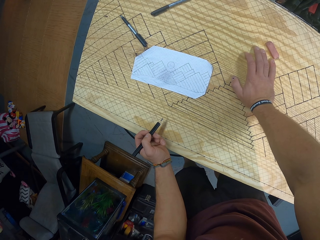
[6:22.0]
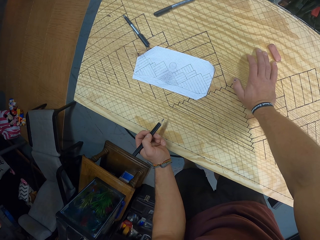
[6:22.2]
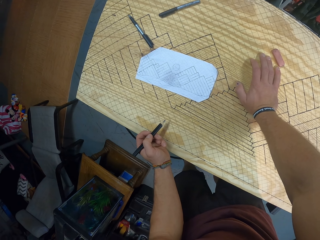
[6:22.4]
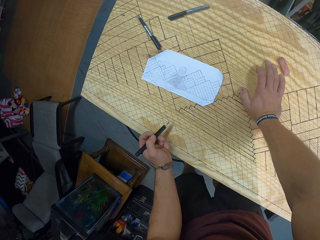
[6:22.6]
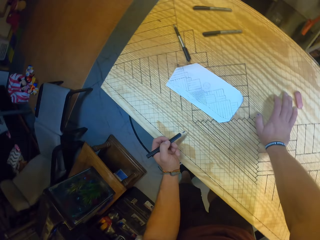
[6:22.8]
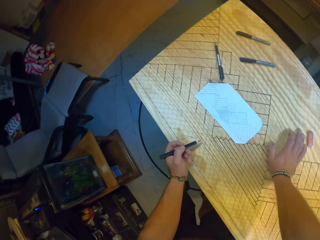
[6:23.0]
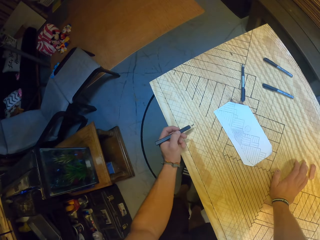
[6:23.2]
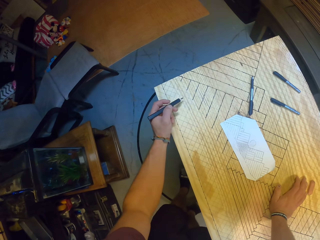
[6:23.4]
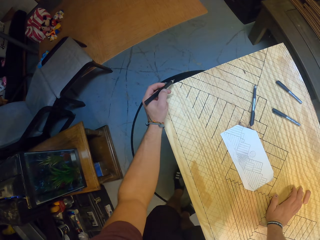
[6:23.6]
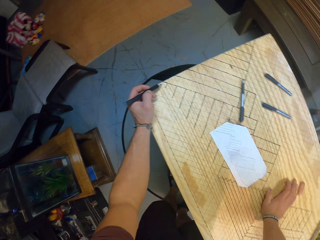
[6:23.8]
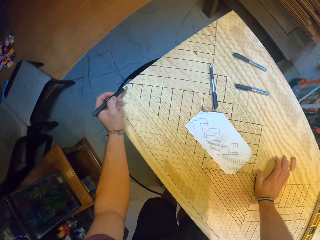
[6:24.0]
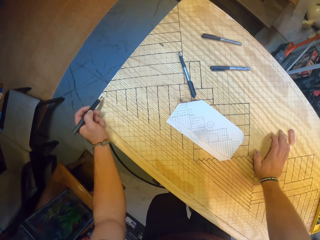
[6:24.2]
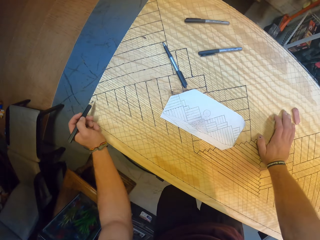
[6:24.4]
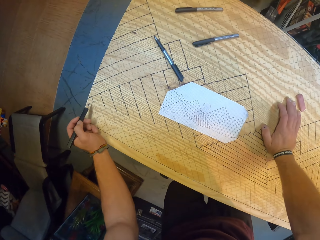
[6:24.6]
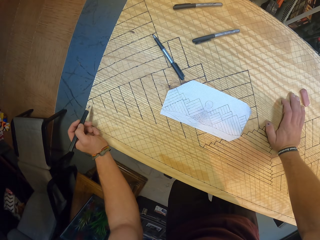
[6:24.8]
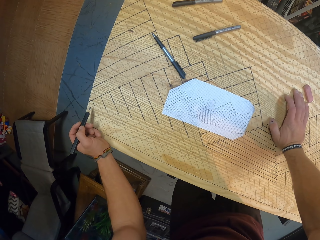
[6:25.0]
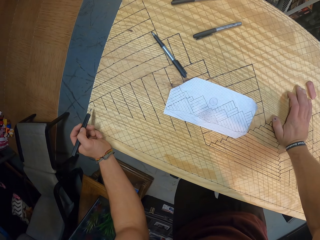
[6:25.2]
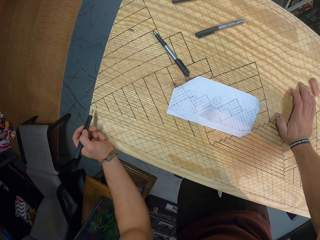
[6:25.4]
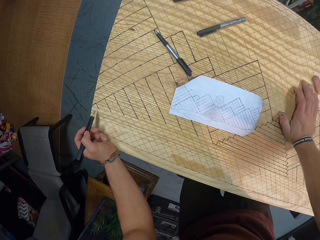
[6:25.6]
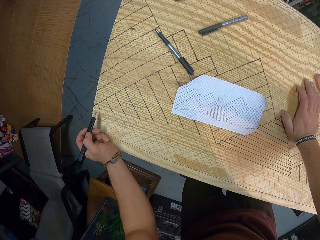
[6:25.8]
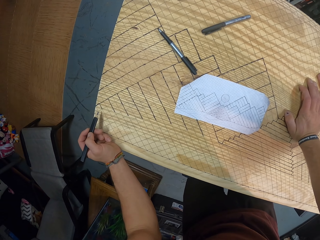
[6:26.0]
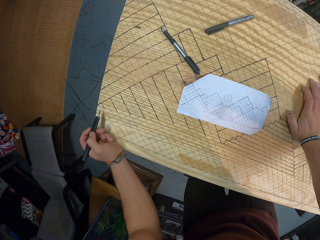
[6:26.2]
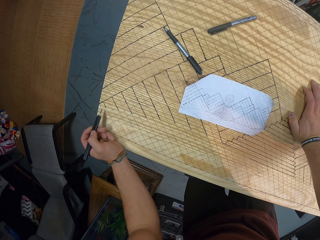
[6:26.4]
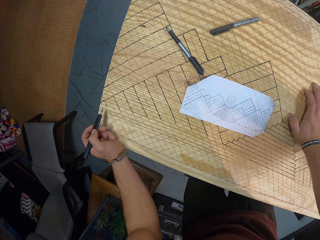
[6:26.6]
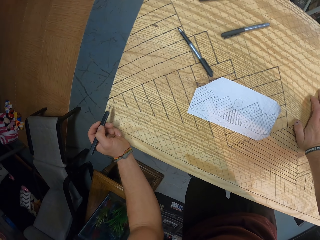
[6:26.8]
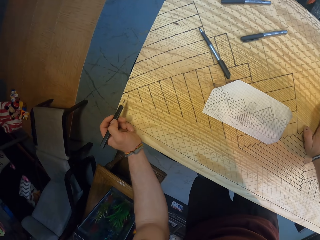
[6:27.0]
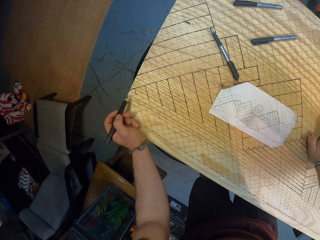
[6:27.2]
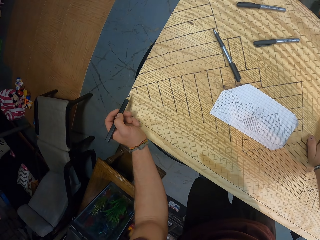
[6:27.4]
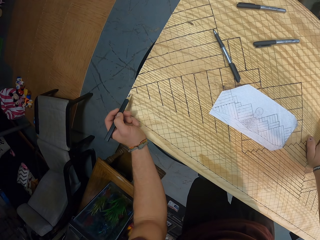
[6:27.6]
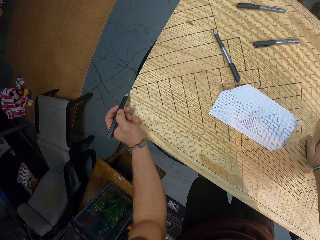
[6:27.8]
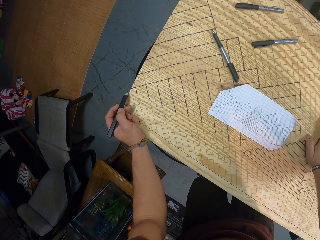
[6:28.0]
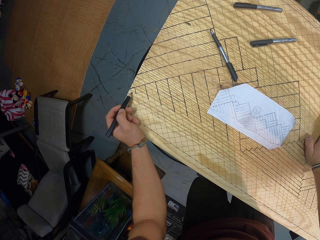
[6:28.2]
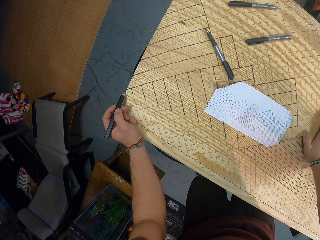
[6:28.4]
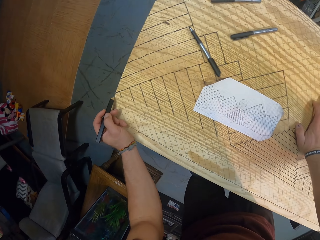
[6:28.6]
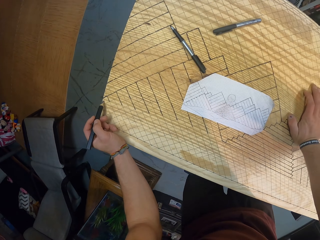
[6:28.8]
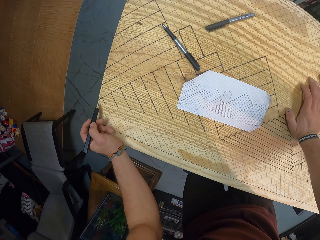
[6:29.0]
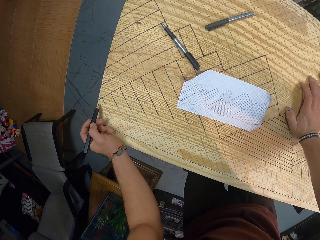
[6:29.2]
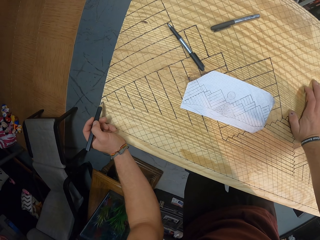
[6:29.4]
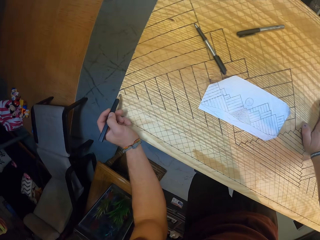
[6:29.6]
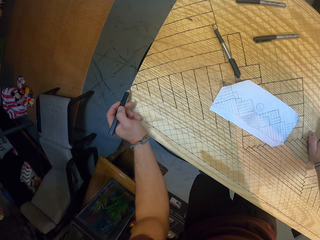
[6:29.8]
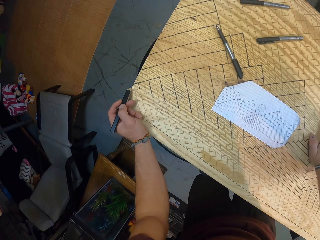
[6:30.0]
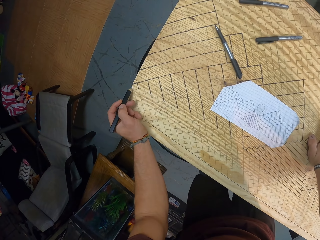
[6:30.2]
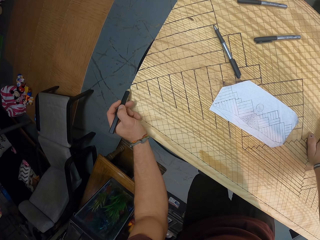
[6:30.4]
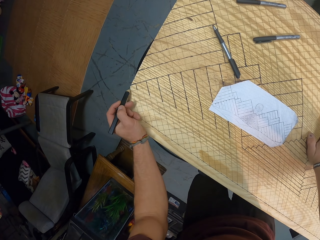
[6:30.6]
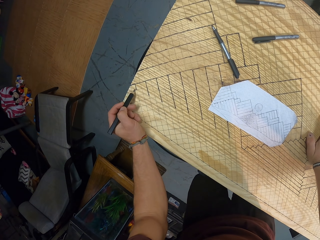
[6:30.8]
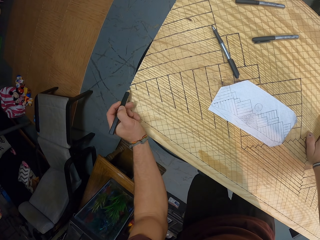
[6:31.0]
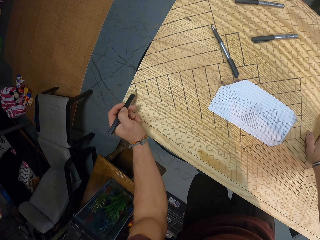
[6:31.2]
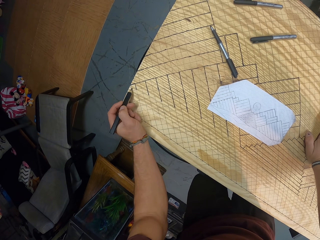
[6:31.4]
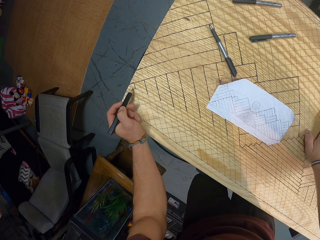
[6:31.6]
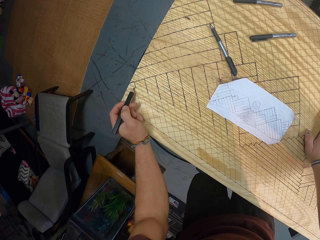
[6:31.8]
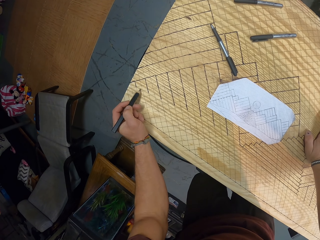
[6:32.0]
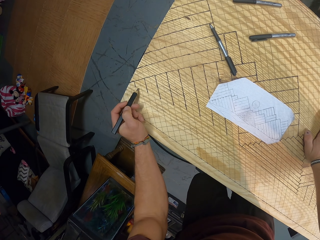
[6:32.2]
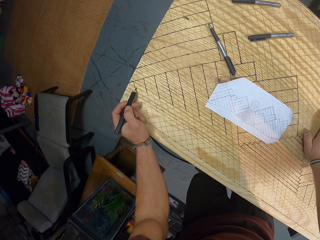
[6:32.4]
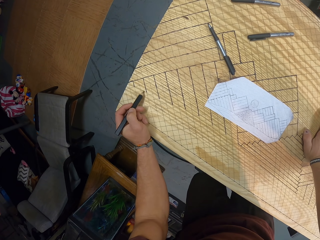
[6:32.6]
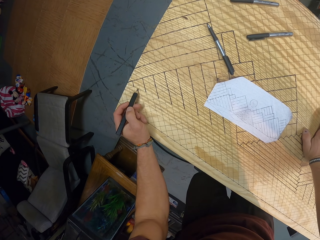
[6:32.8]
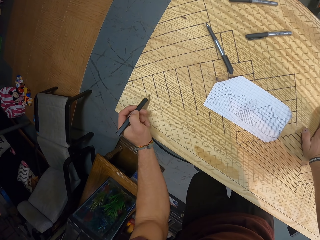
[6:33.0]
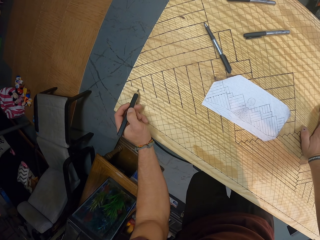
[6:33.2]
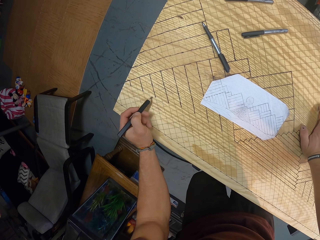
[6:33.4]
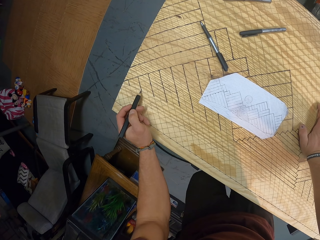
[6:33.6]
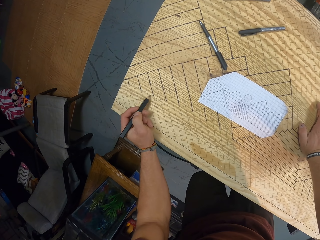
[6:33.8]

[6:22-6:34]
The camera wearer draws the board with a pencil.

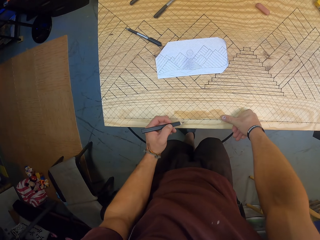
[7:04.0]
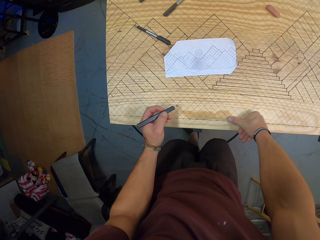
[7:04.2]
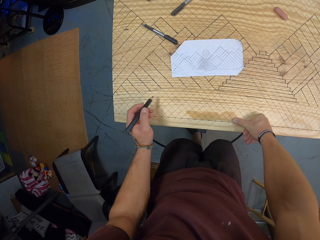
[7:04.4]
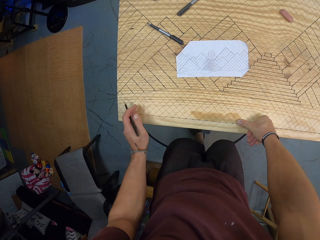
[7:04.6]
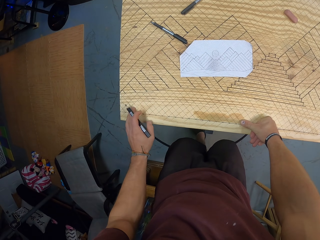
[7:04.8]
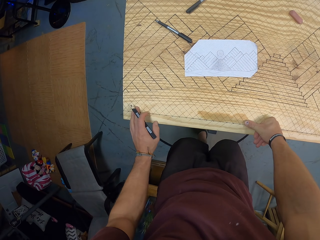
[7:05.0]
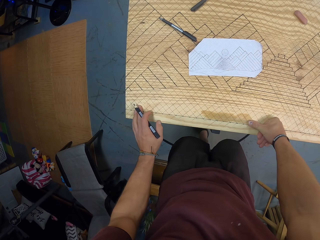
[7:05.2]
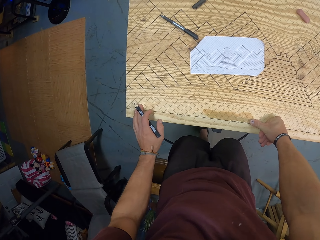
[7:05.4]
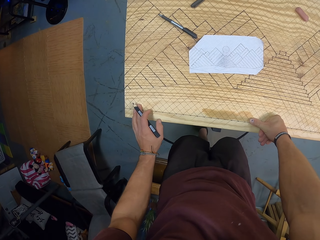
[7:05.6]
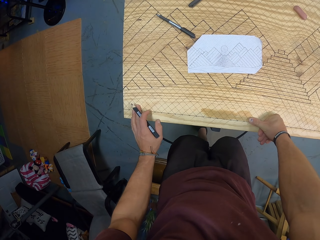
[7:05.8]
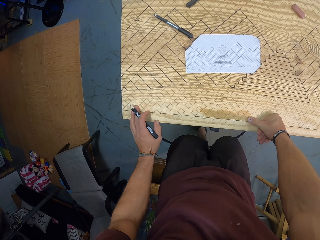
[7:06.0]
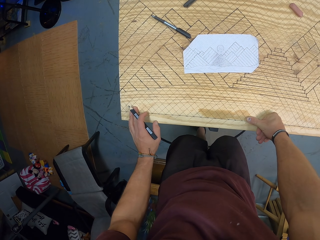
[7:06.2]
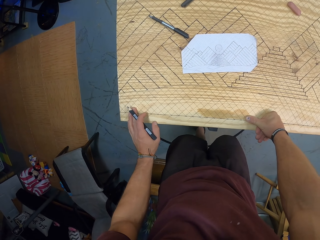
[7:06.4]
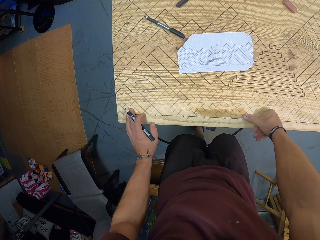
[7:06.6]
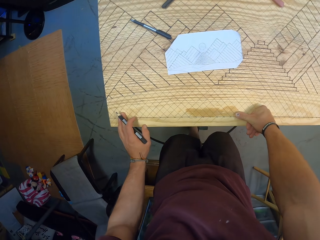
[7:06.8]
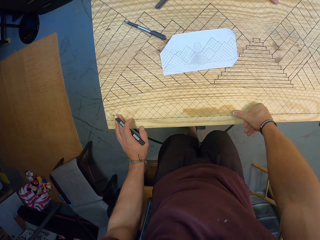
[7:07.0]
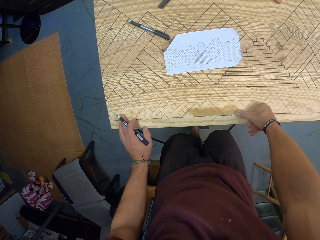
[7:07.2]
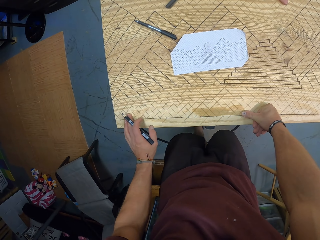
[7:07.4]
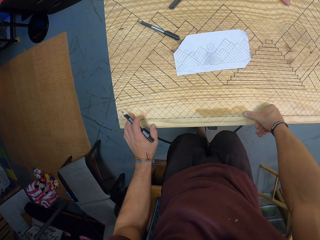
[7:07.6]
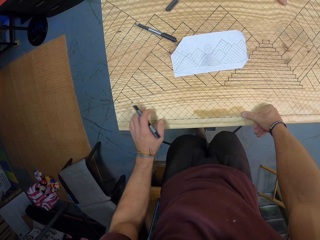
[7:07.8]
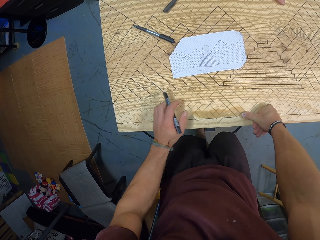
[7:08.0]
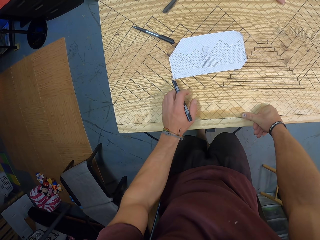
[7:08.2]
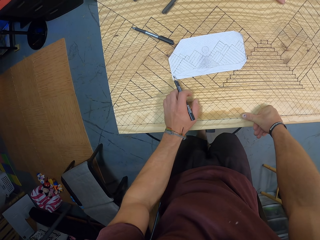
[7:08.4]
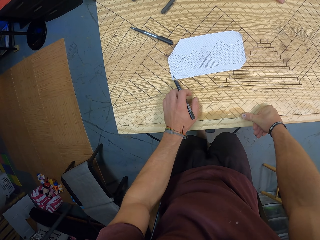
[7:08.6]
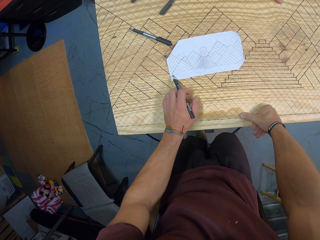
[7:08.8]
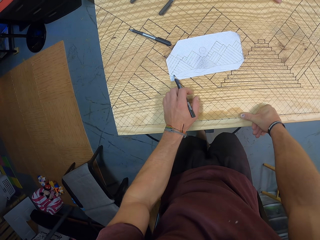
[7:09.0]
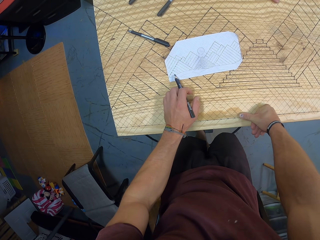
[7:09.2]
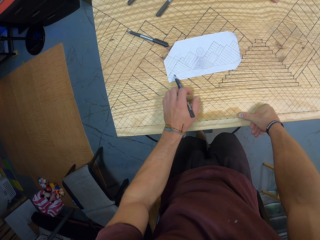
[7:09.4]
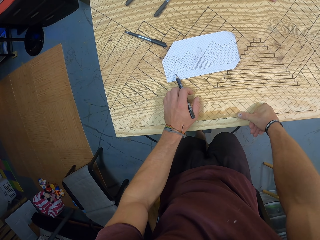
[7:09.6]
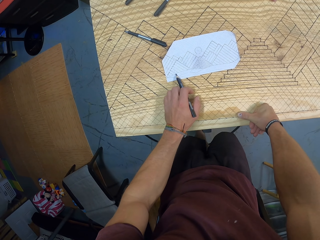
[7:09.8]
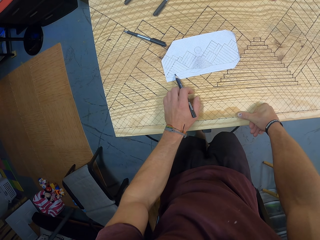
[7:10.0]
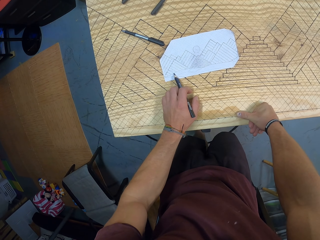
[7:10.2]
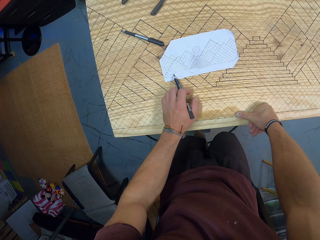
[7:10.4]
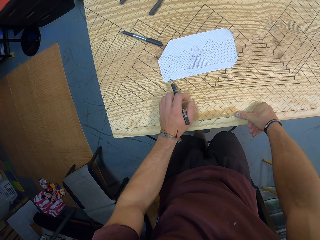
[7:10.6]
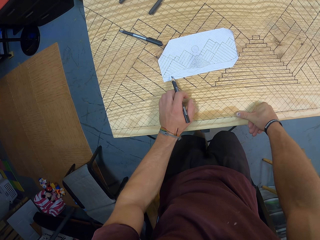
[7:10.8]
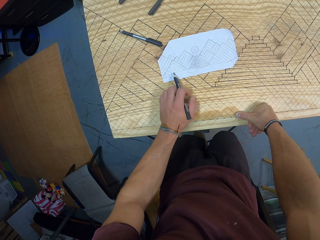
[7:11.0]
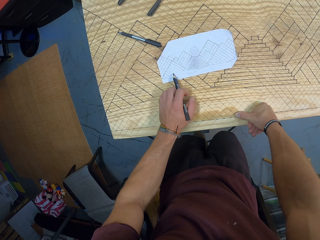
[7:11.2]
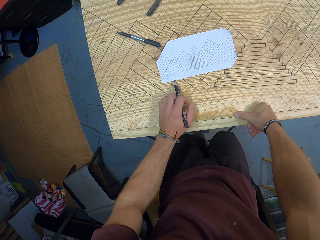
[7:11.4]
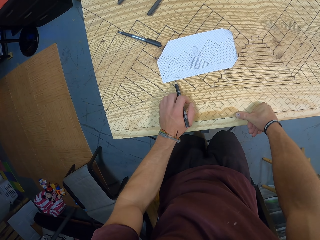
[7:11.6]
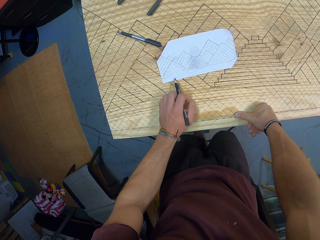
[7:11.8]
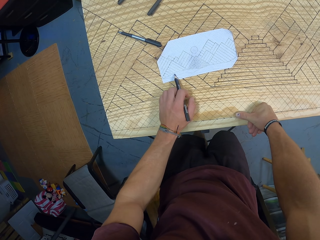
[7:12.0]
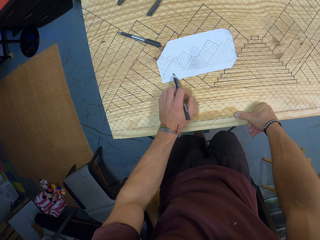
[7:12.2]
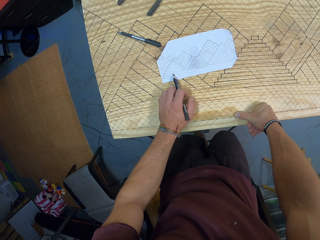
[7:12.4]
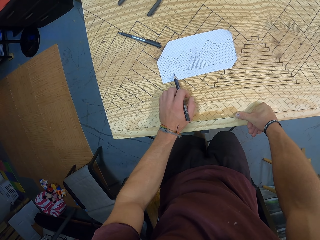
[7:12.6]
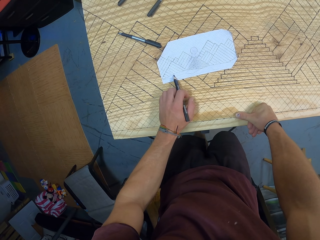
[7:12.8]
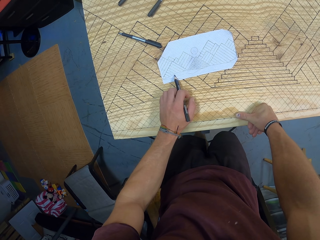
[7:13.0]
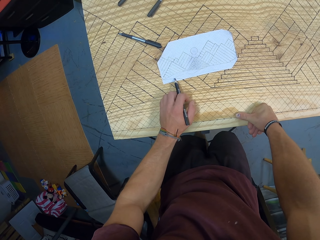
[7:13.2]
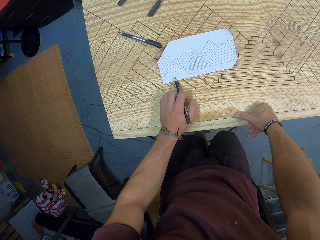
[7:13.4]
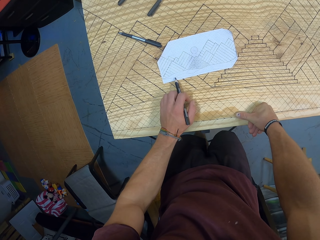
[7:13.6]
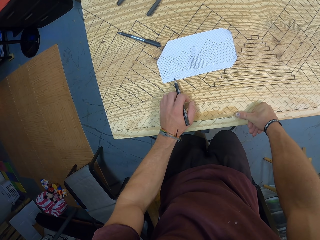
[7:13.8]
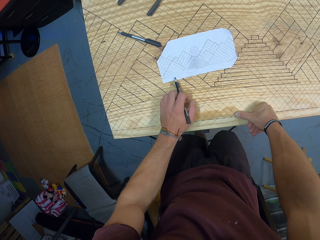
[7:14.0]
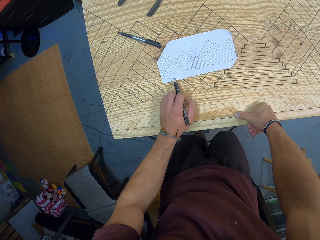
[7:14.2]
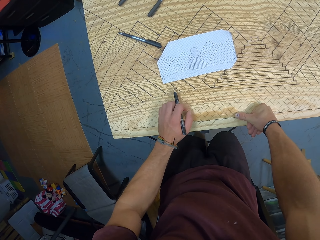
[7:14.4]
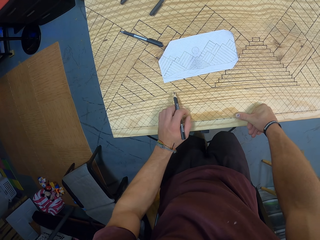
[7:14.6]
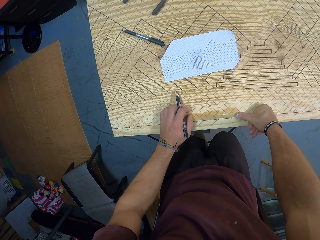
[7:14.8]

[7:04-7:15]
The camera wearer looks at the board and the paper. He draws on the paper on the table with the pen in his left hand.
